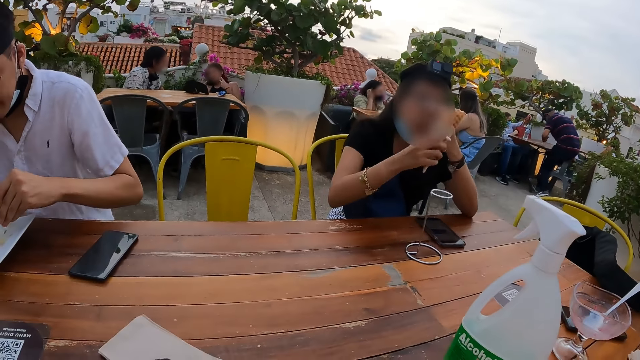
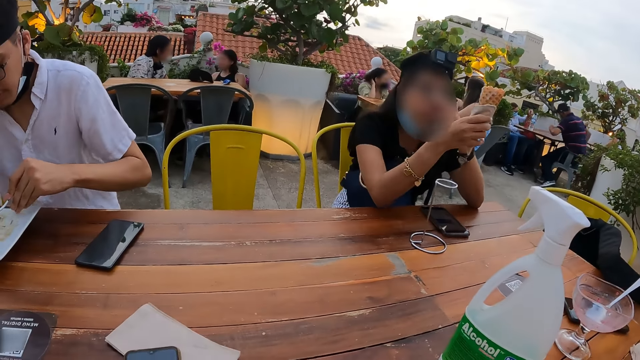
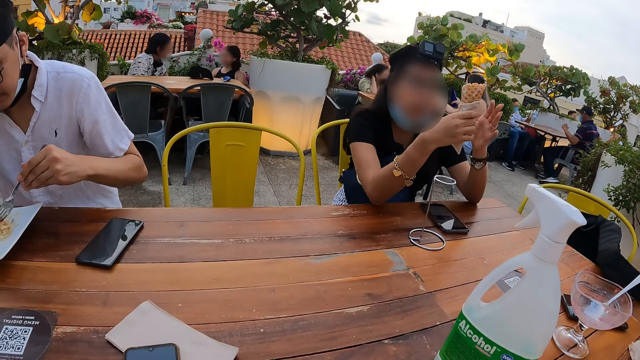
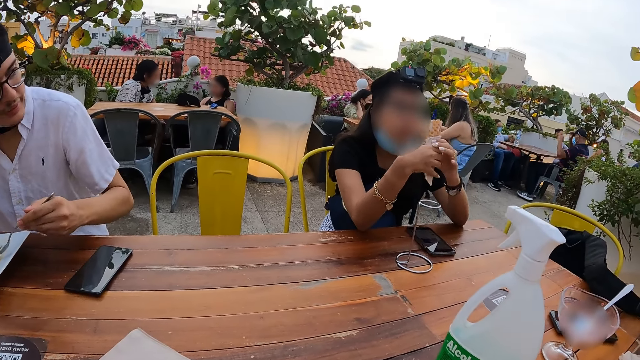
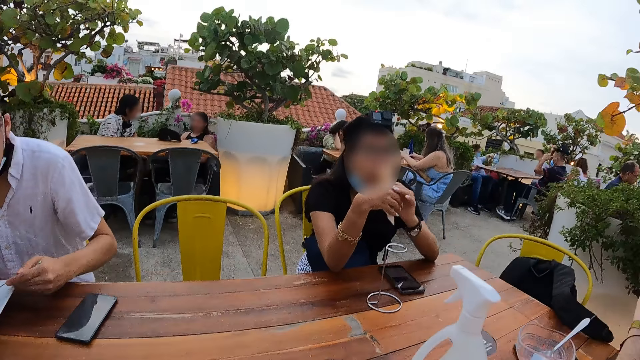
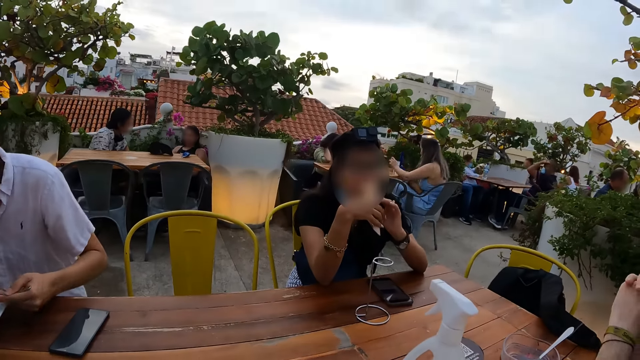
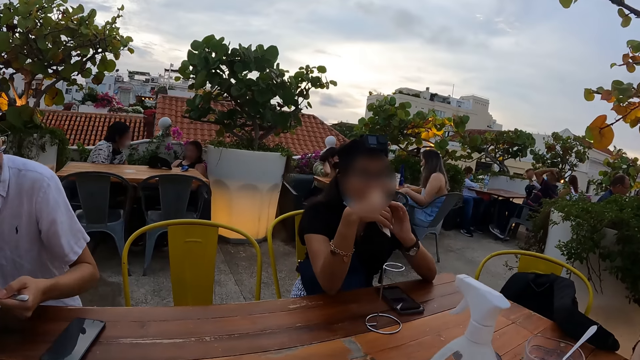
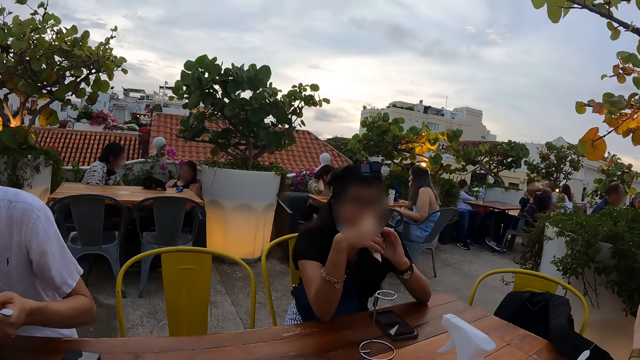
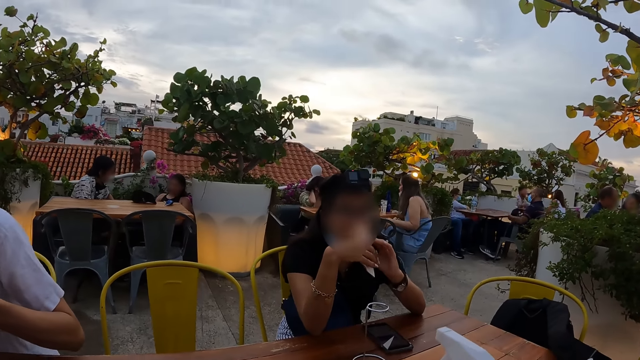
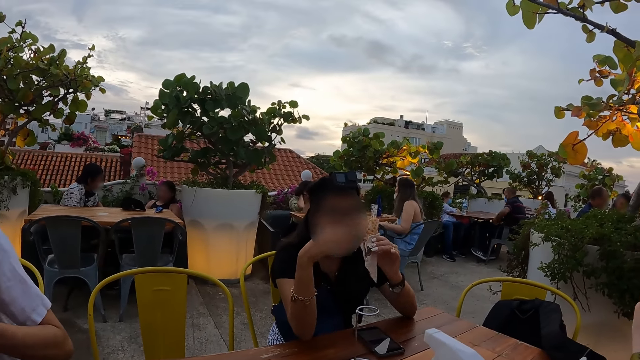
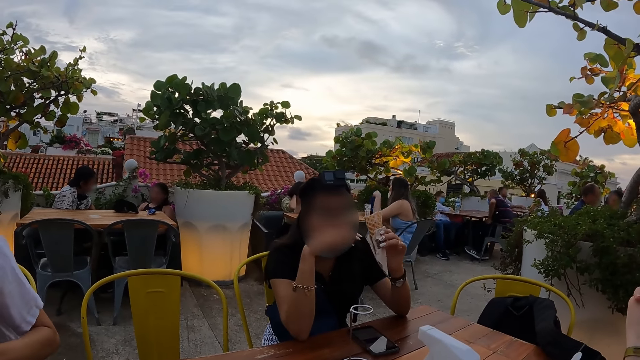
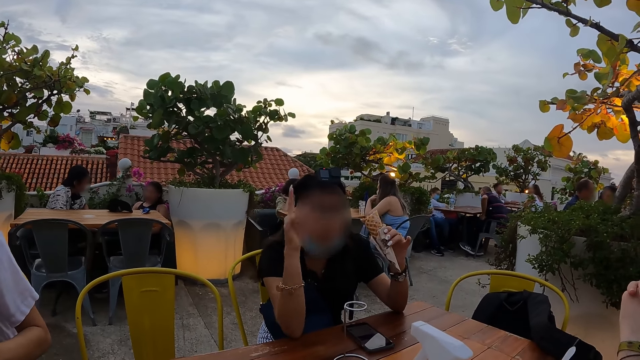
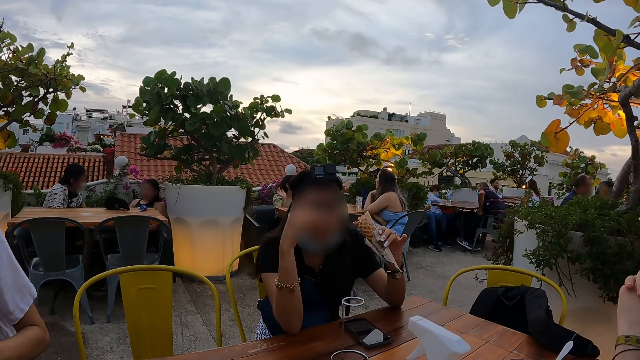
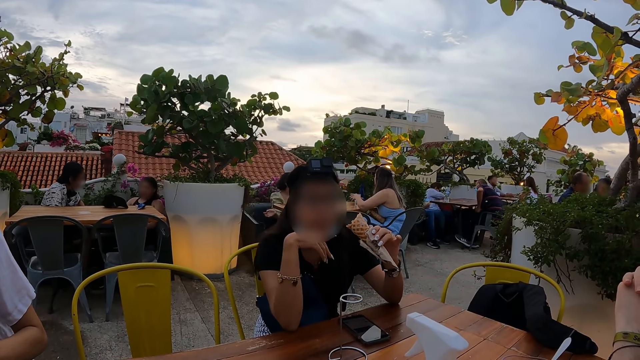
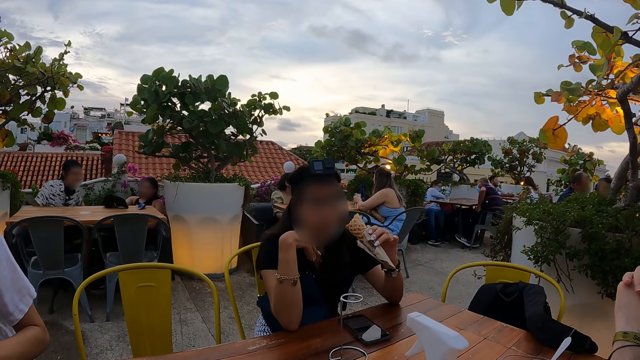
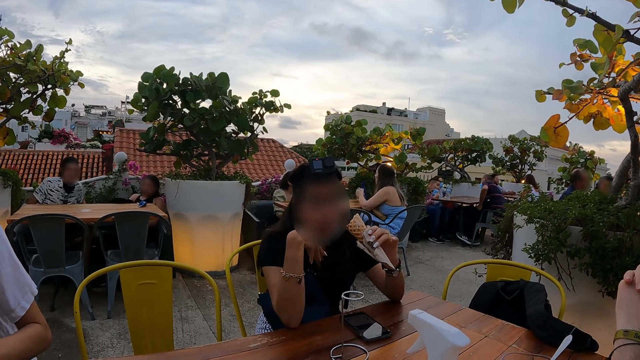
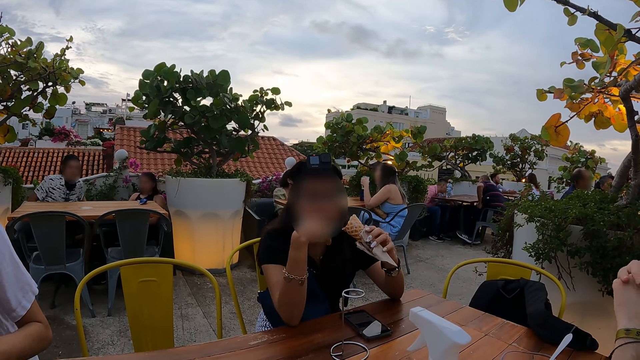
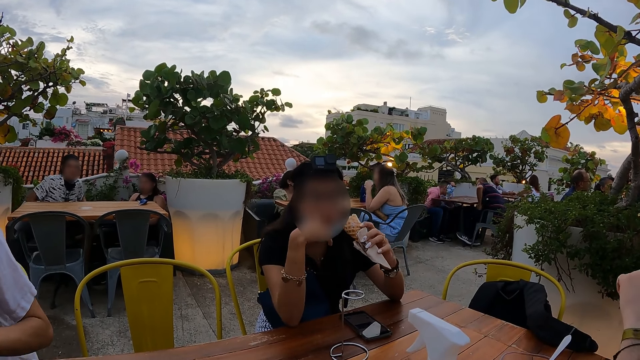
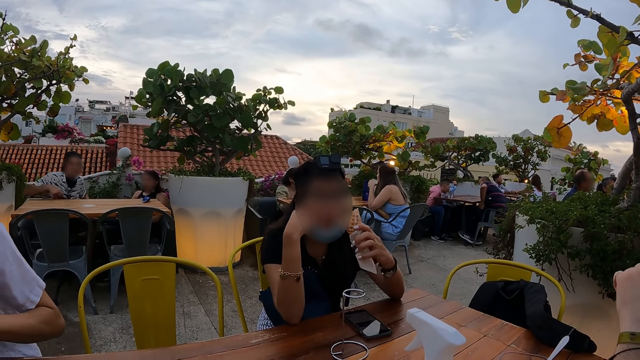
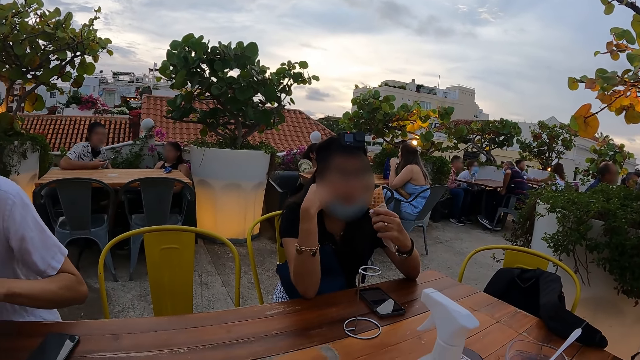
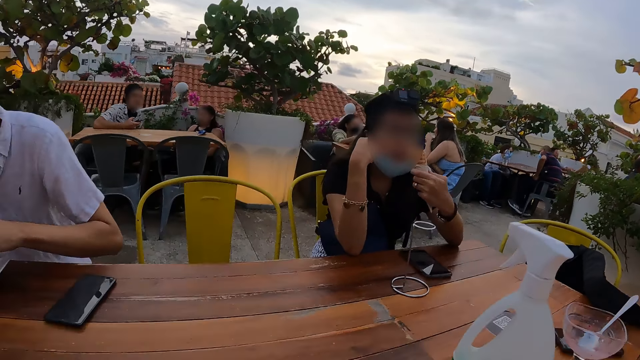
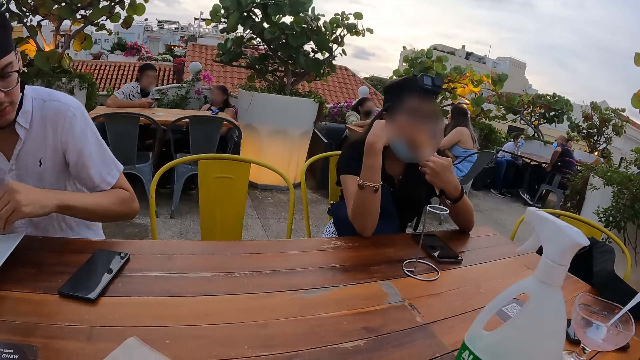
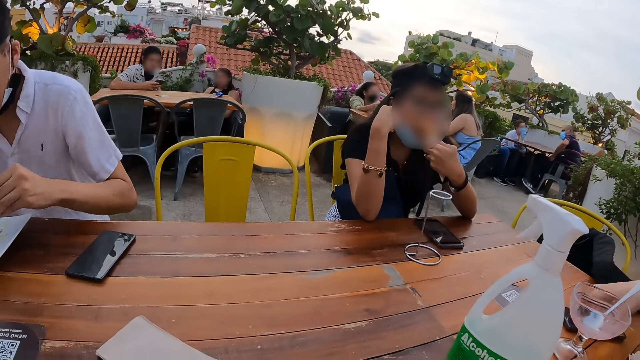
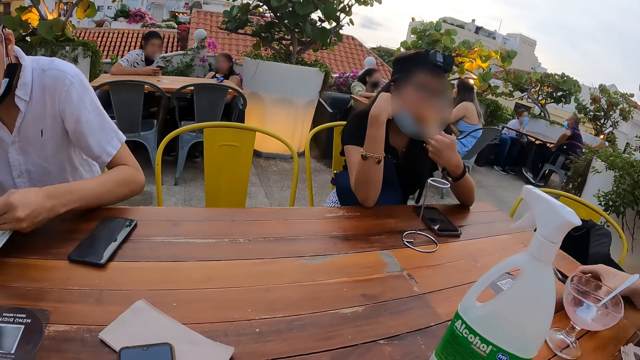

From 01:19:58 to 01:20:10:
A person eats ice cream.

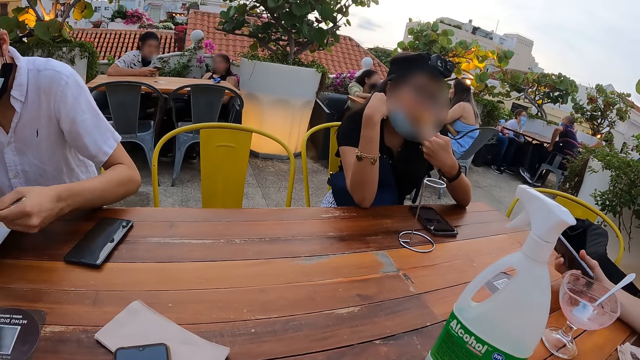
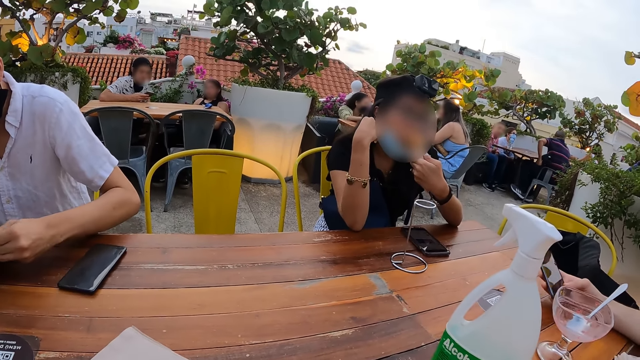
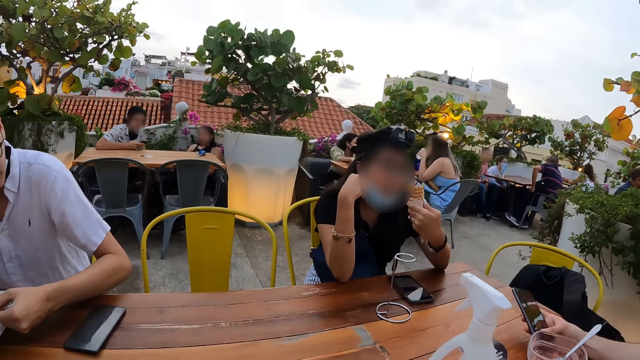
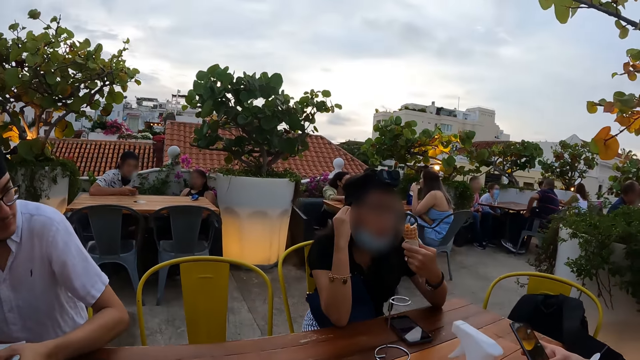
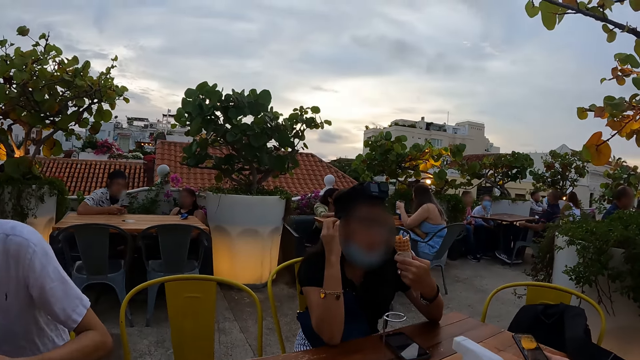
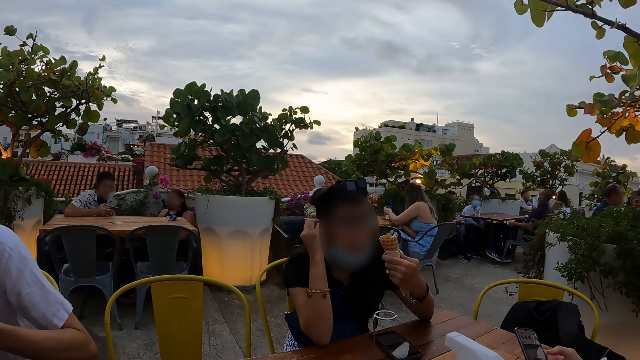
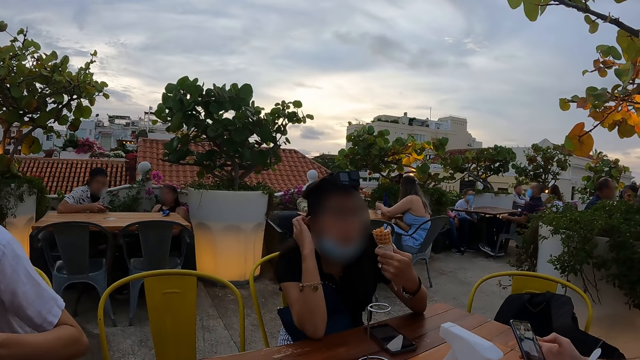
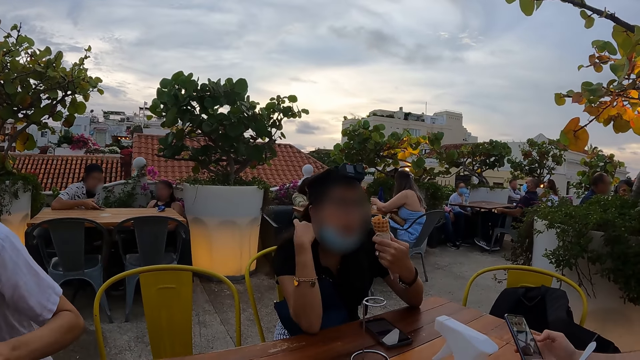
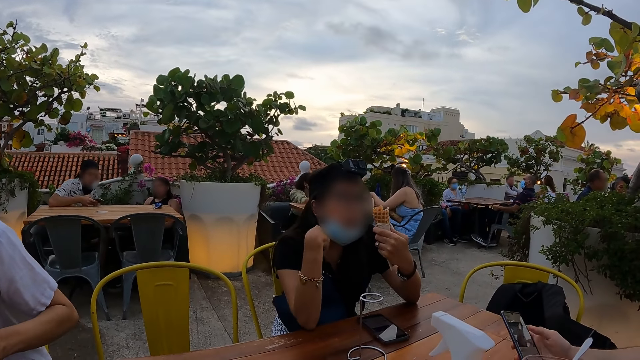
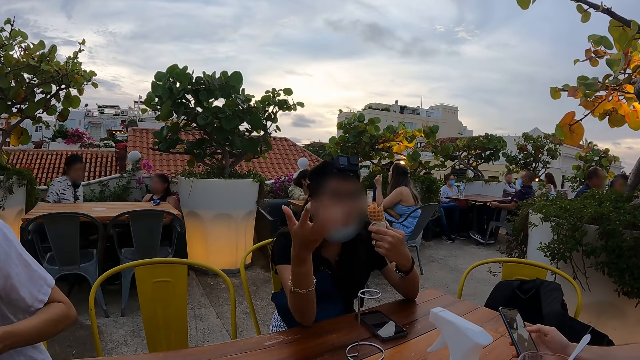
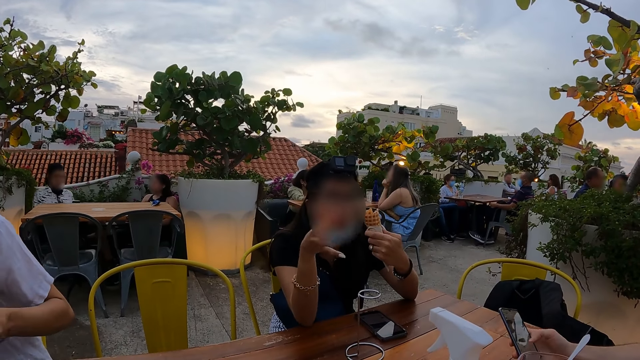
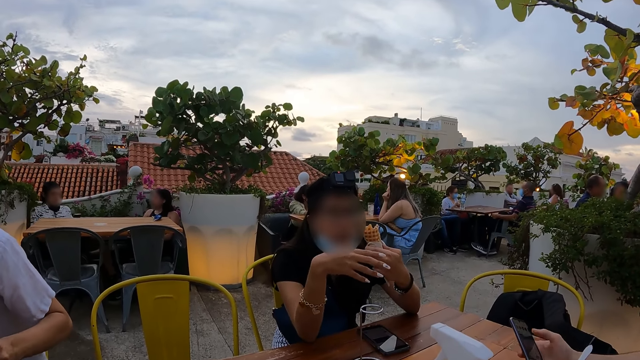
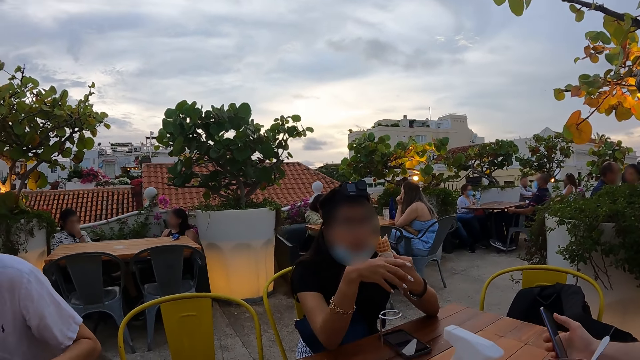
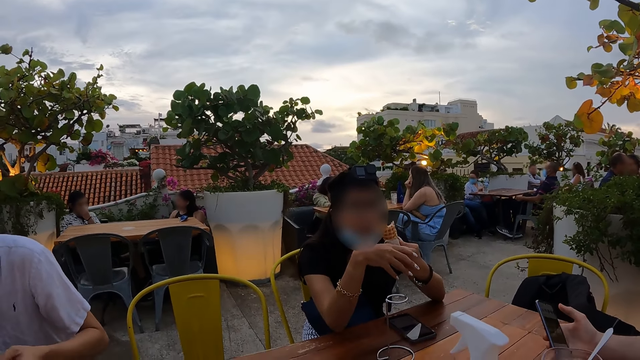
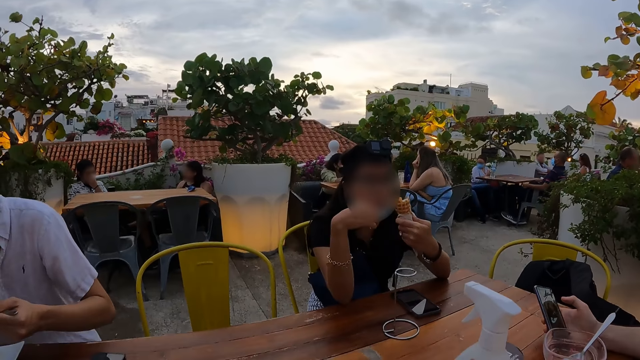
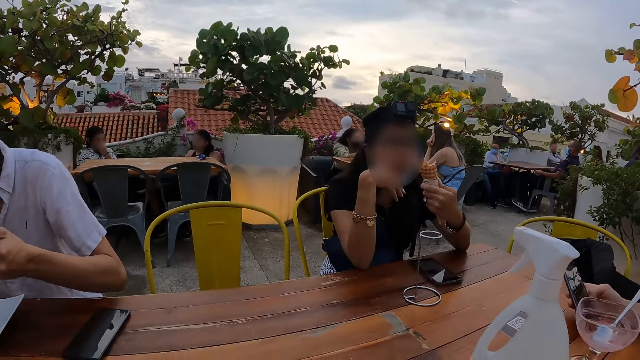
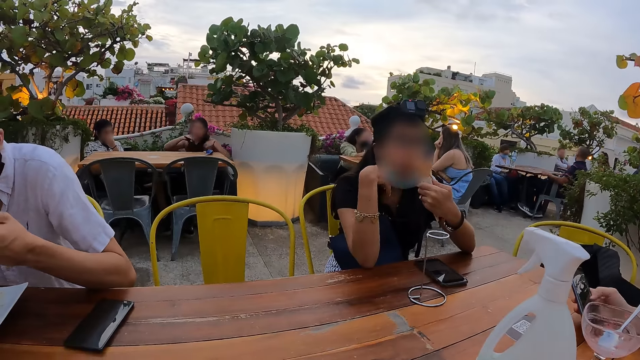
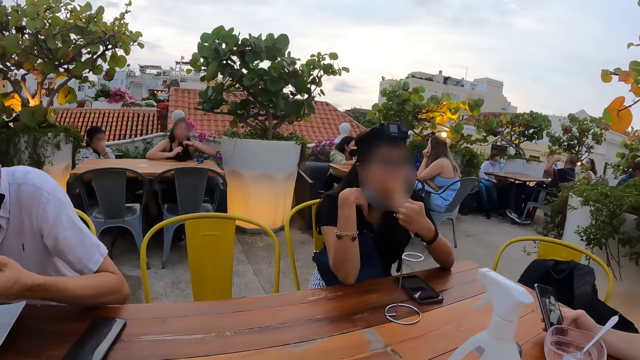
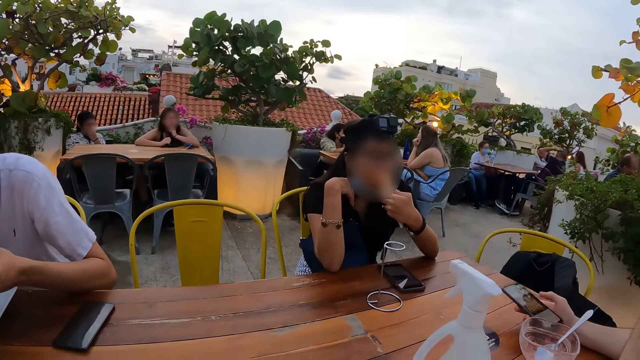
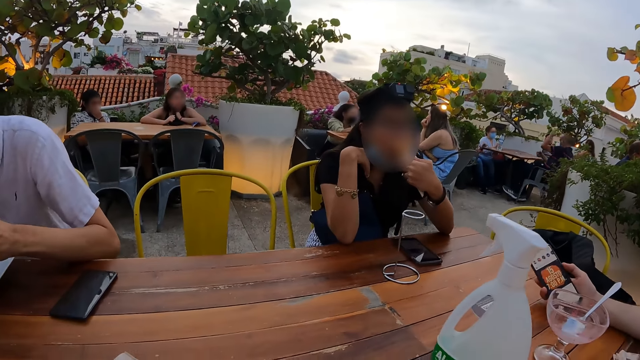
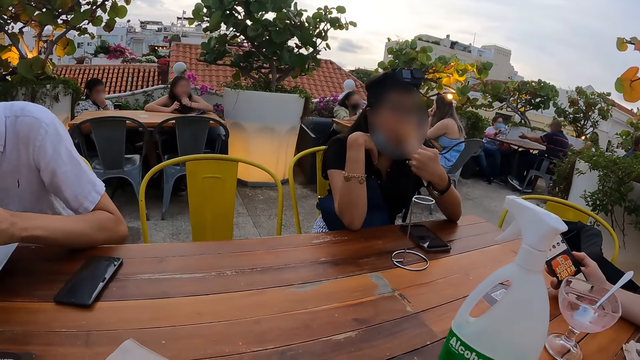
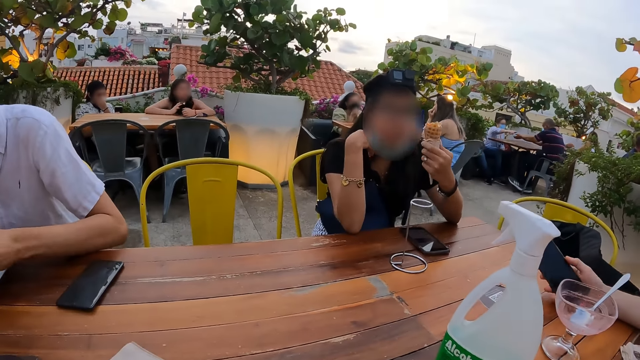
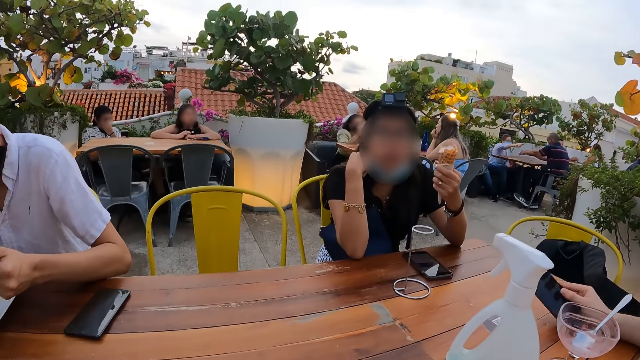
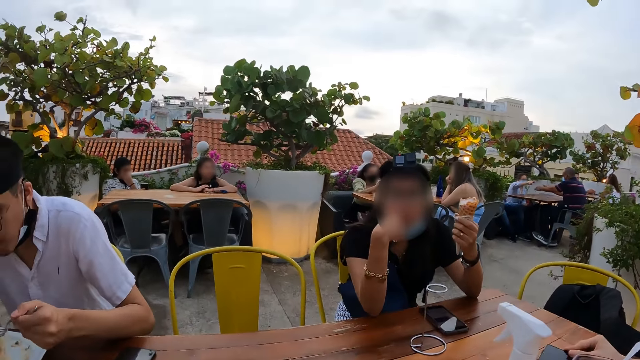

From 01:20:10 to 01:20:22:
The camera wearer looks around.
